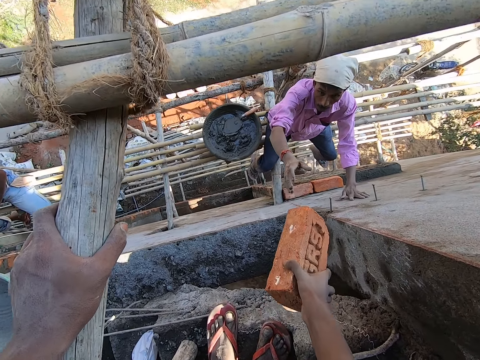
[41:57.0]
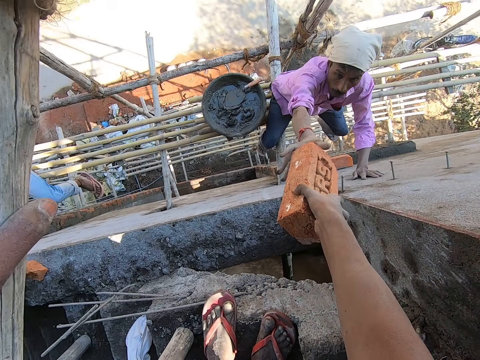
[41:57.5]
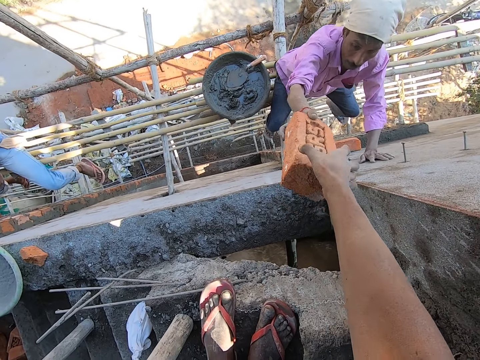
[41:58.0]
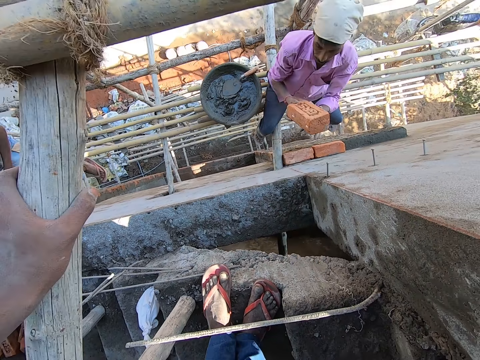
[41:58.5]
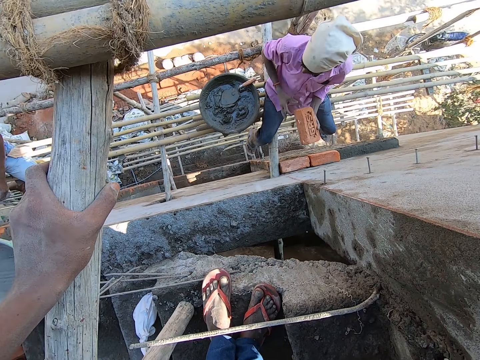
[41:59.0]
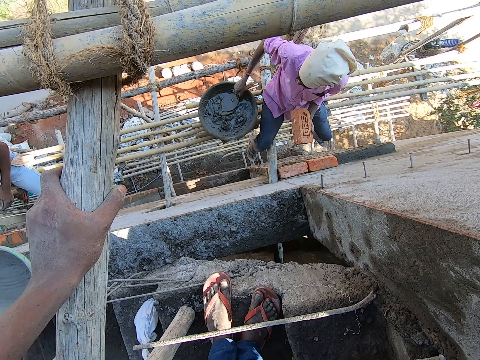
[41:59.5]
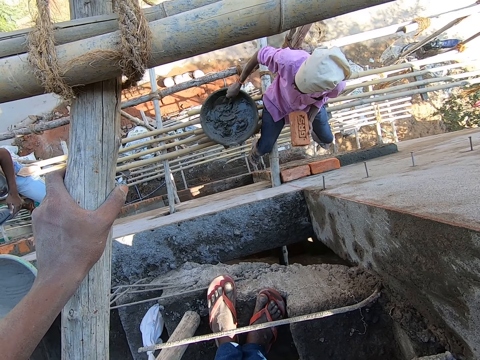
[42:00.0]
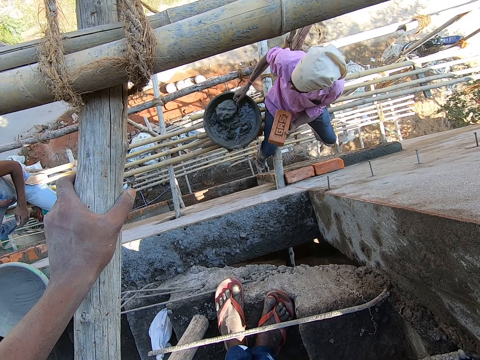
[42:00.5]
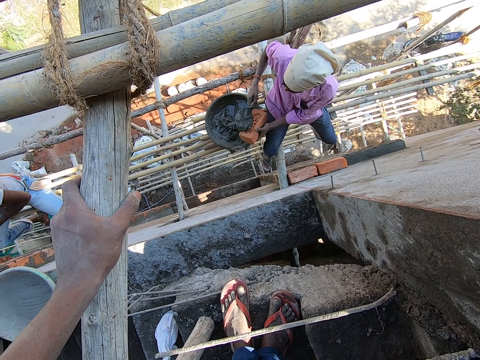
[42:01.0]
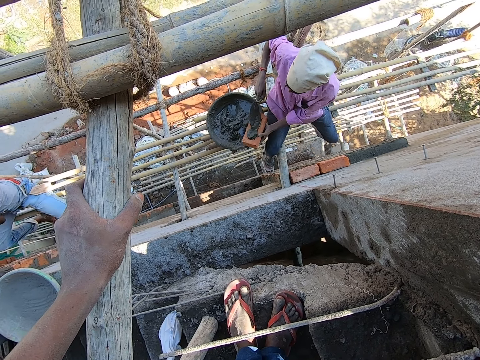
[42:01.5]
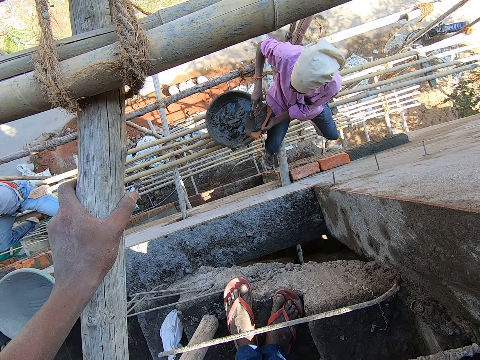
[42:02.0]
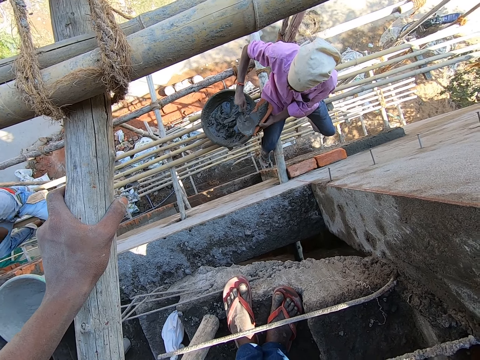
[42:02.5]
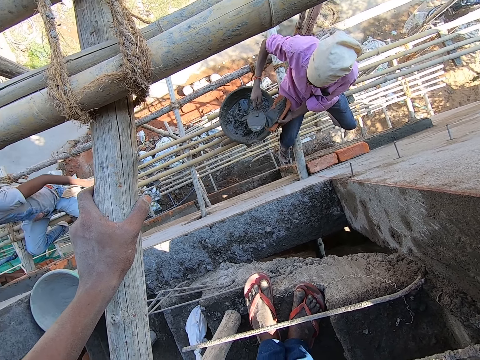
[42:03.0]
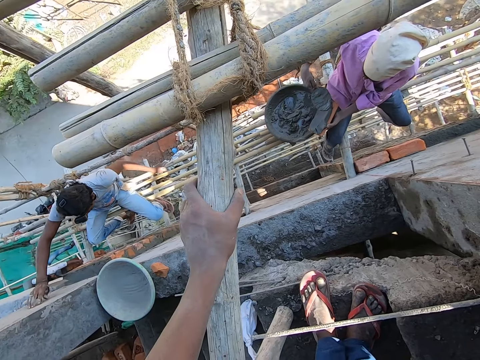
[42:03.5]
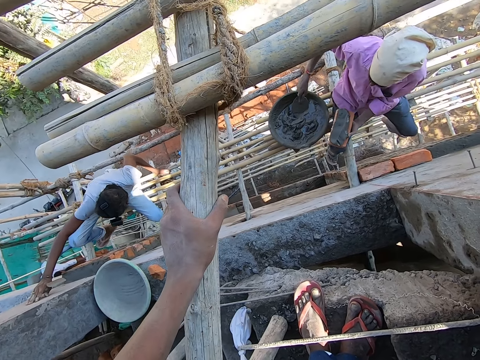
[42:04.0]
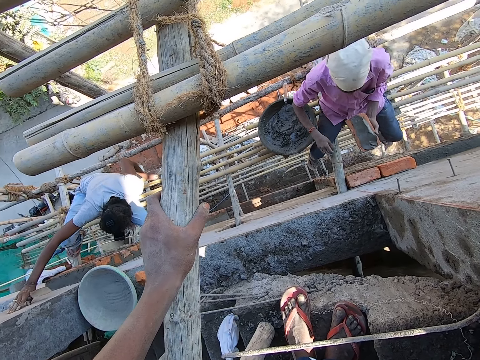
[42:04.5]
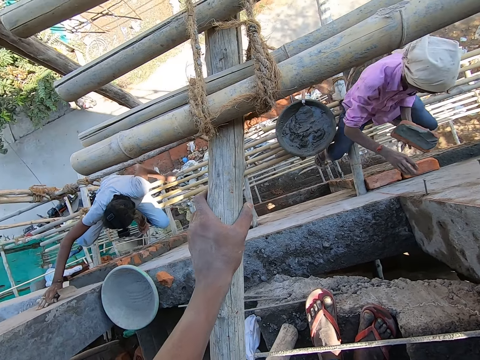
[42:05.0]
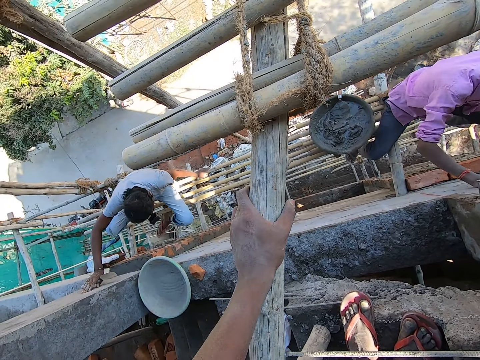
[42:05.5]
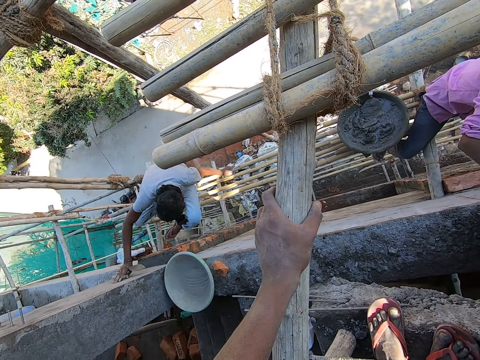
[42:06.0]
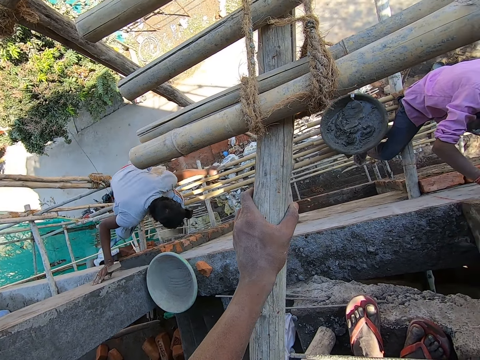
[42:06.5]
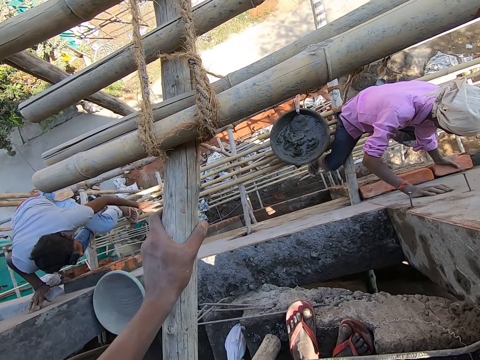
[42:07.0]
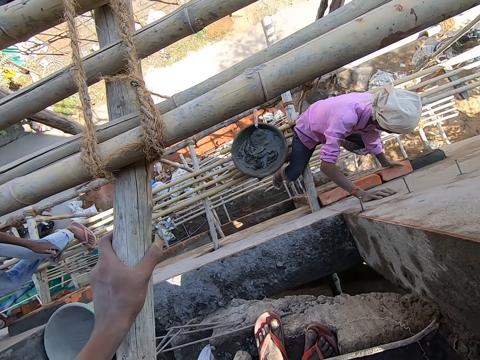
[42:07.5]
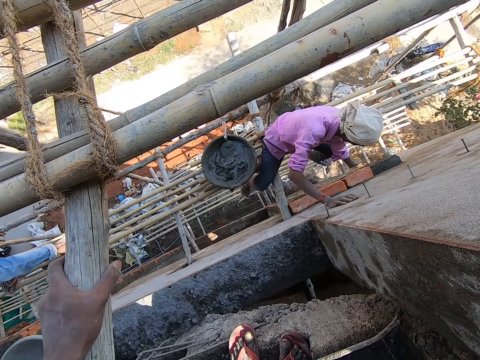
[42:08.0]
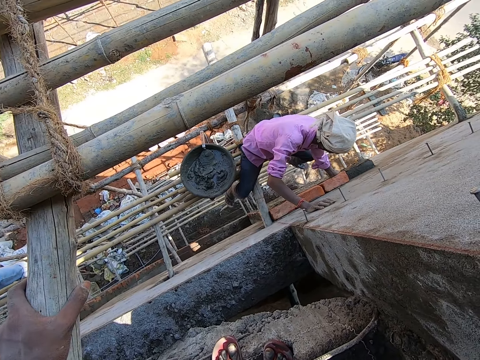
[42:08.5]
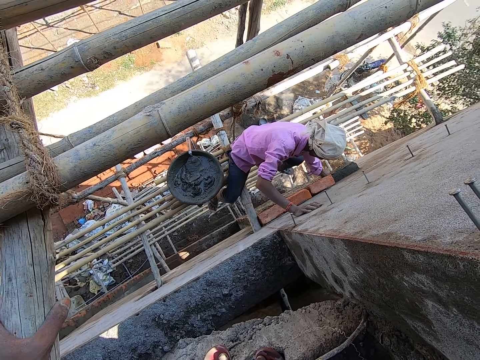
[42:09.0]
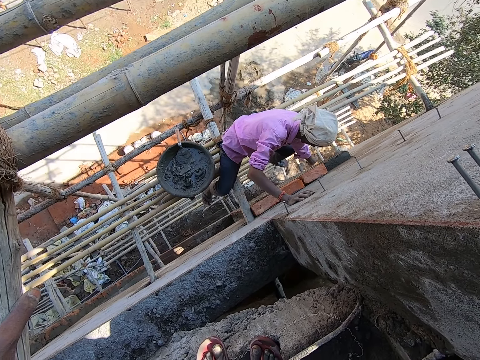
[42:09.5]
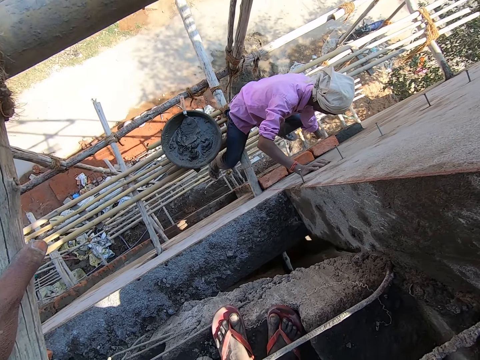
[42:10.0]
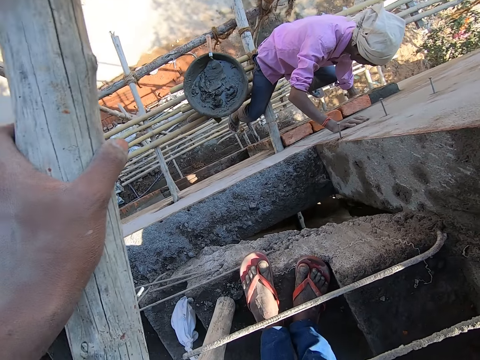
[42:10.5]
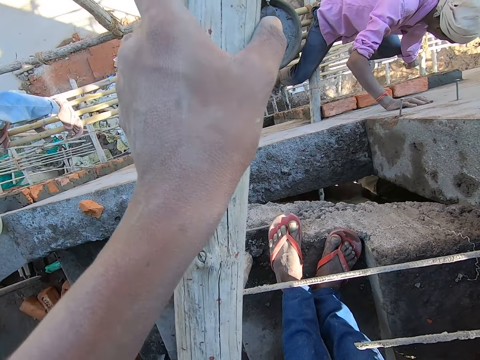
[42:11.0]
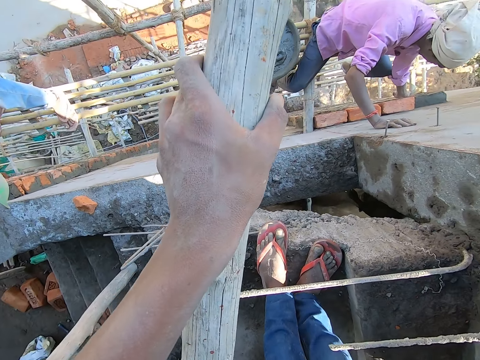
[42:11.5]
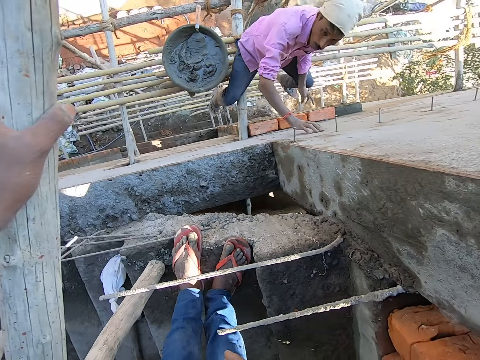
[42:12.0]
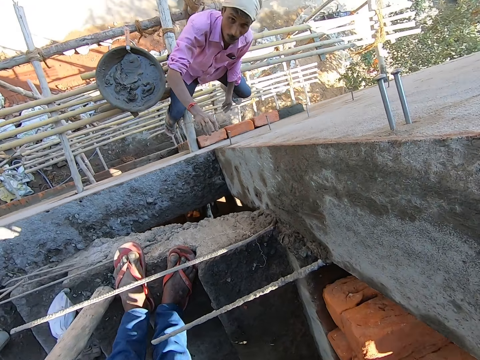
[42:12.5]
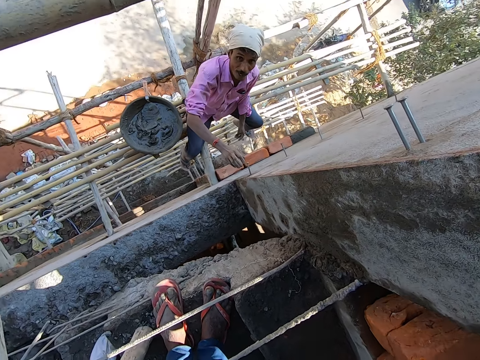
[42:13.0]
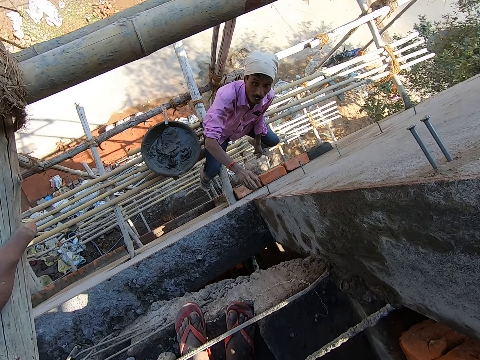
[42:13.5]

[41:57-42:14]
The camera wearer passes a brick to a man with his right hand. The man passes the brick from his right hand to his left hand. He scoops mortar from the head pan with the trowel in his right hand. He puts the mortar on the brick in his left hand with the trowel in his right hand. The camera wearer converses with another man. The other man places his right hand on the wall. The first man drops the trowel in the head pan with his right hand. The first man places his right hand on the wall. The other man sits up from the scaffold with his left hand. The first man sets the brick on the wall with his left hand. The camera wearer converses with the first man.

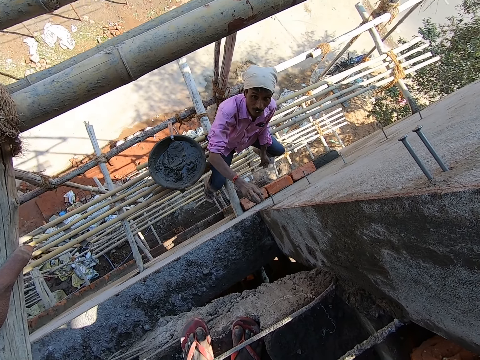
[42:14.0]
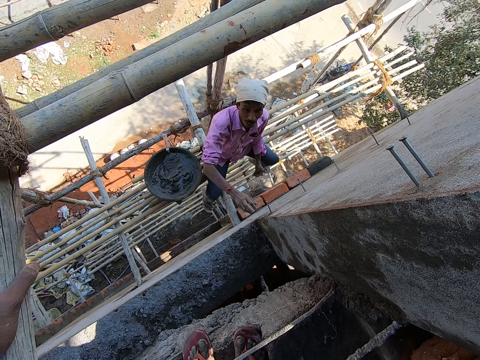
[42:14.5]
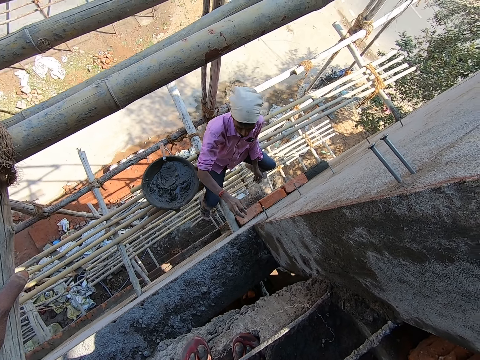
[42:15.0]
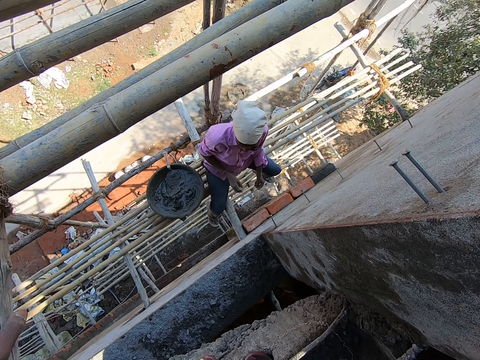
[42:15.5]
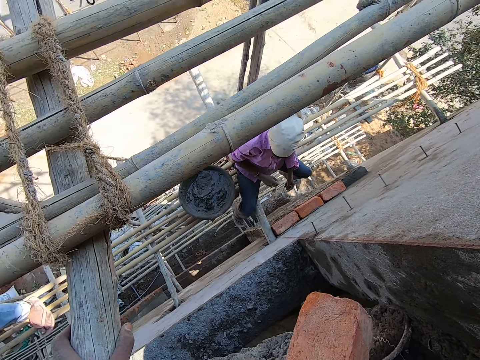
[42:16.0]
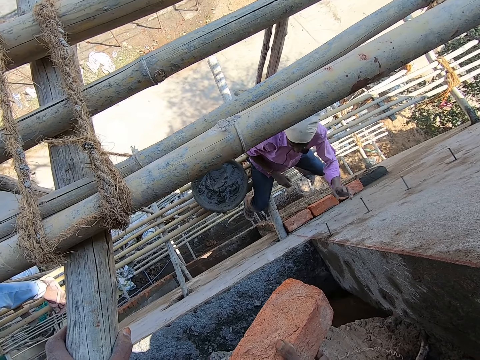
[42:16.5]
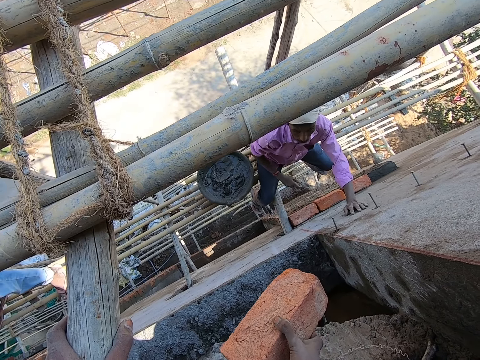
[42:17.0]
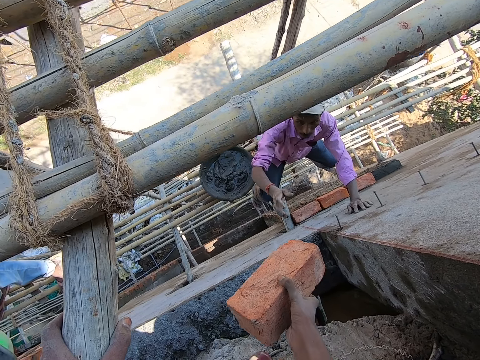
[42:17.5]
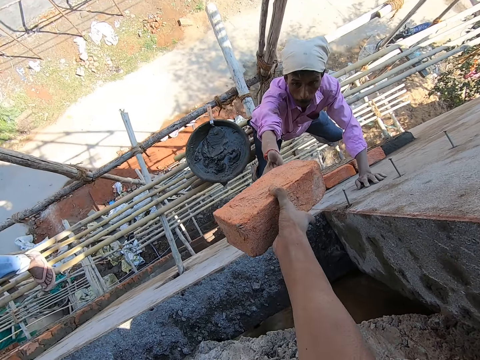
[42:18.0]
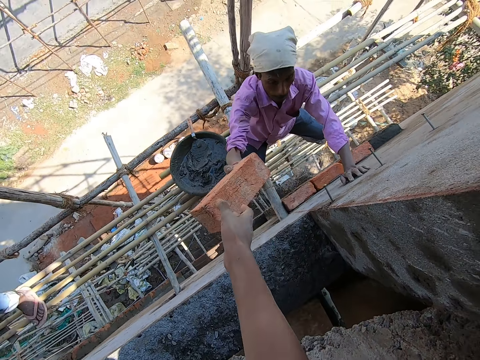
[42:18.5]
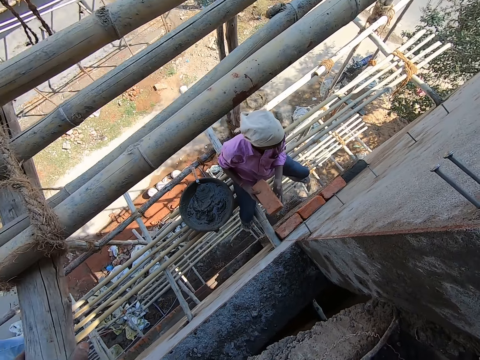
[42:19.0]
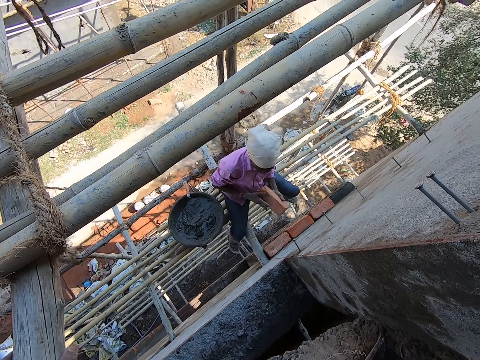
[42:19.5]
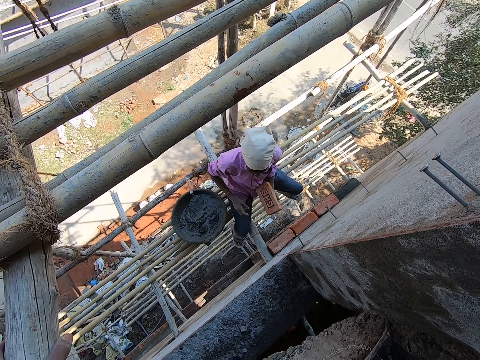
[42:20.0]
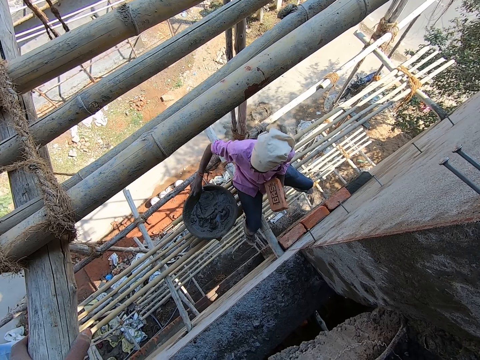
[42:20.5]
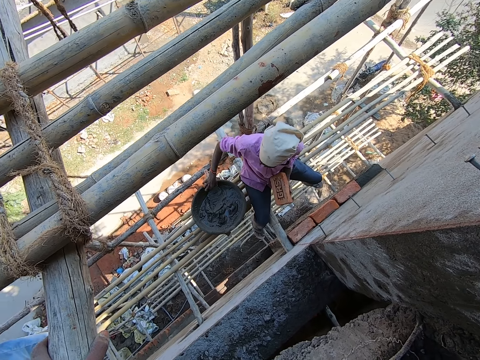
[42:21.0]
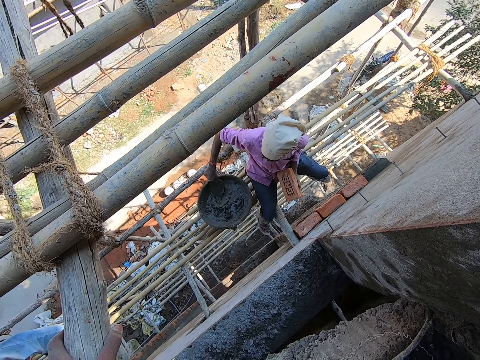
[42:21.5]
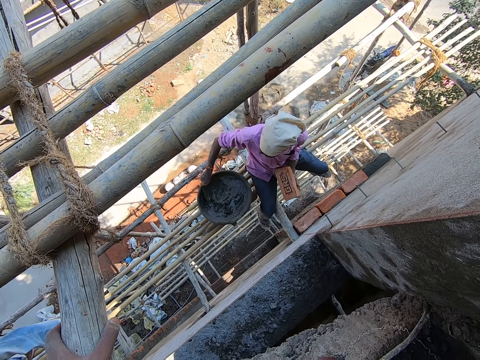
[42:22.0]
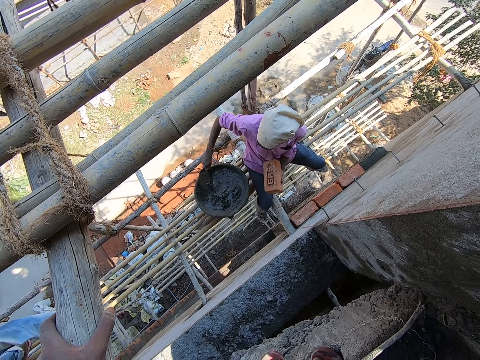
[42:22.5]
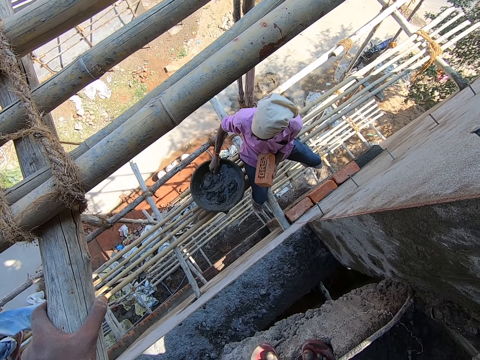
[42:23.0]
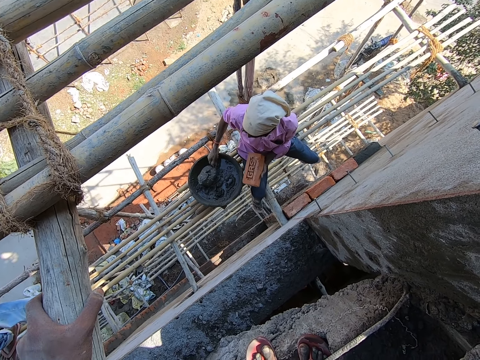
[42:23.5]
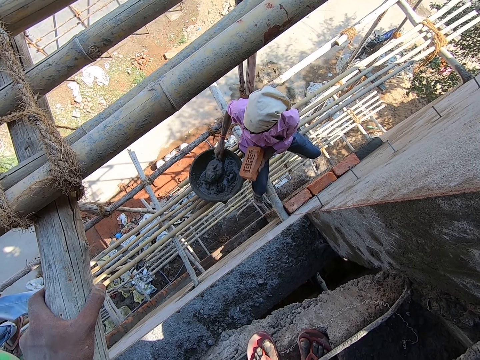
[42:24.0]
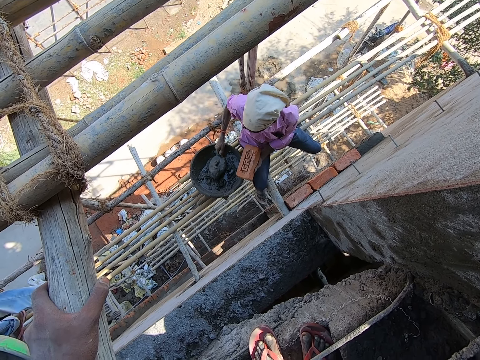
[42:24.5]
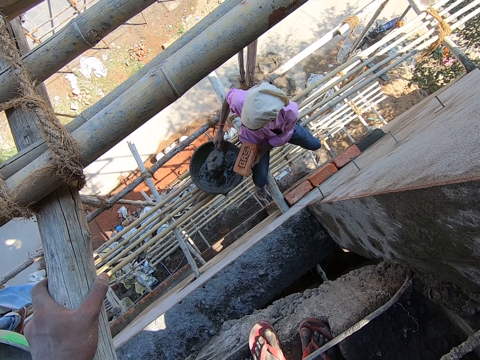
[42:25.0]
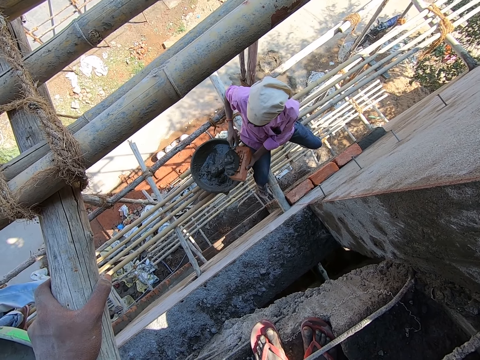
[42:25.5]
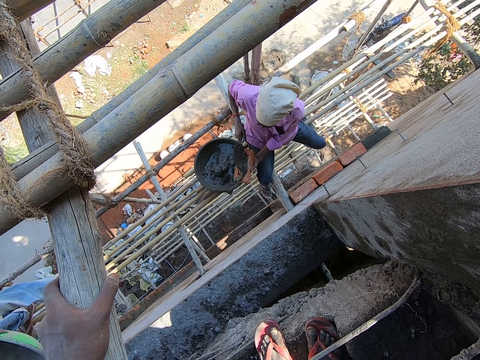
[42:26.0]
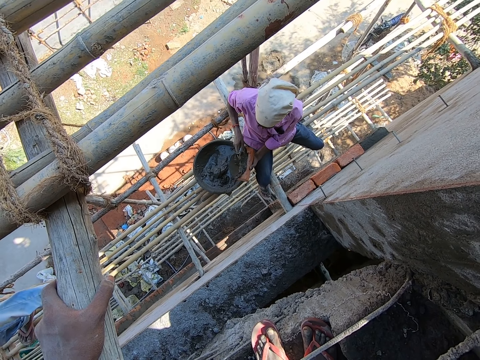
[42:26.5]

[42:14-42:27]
The man places his left hand on the wall. The camera wearer passes a brick to the man with his right hand. The man passes the brick from his right hand to his left hand. He scoops mortar from the head pan with the trowel in his right hand and puts the mortar on the brick in his left hand with the trowel in his right hand.
